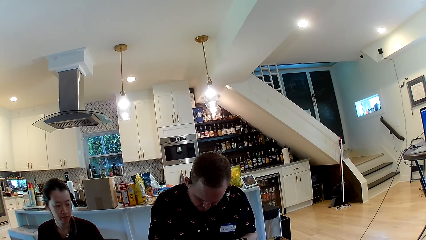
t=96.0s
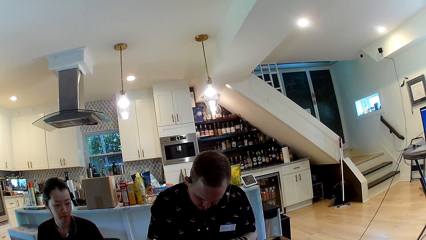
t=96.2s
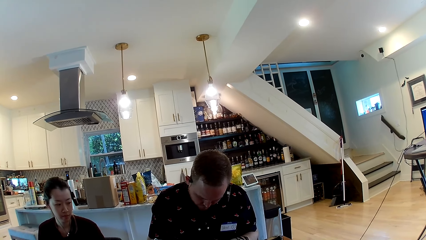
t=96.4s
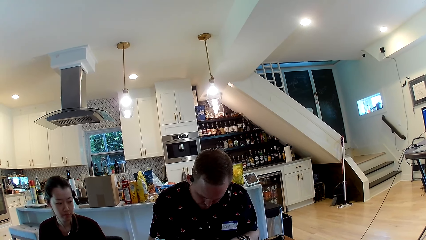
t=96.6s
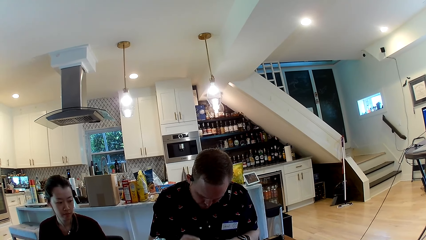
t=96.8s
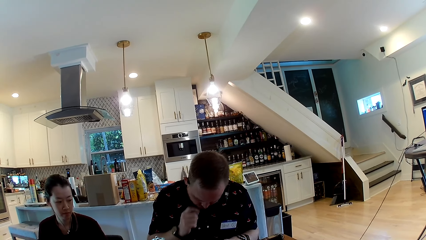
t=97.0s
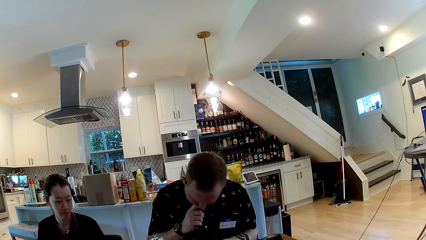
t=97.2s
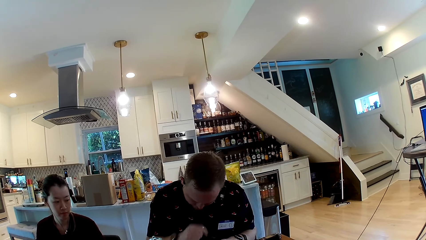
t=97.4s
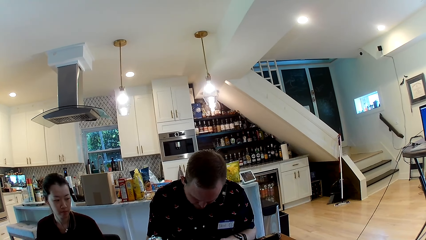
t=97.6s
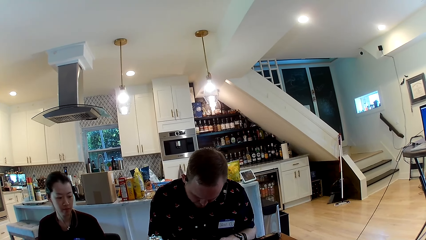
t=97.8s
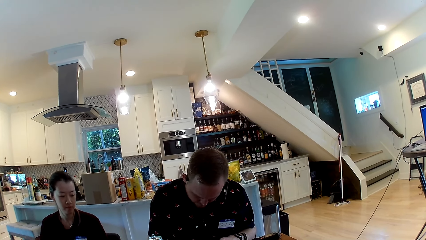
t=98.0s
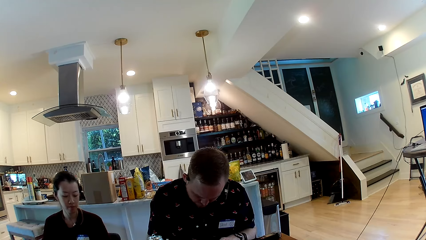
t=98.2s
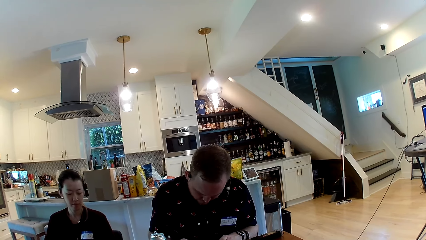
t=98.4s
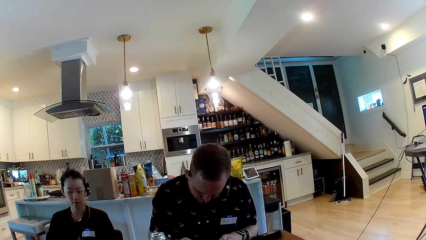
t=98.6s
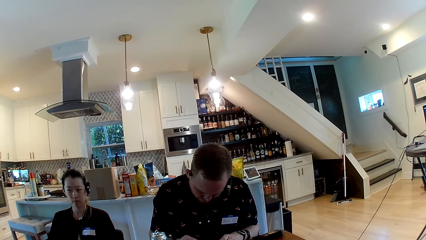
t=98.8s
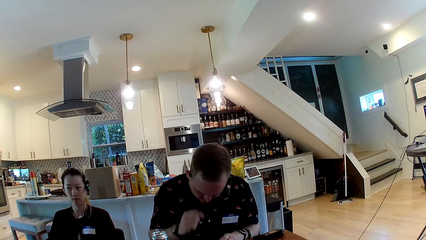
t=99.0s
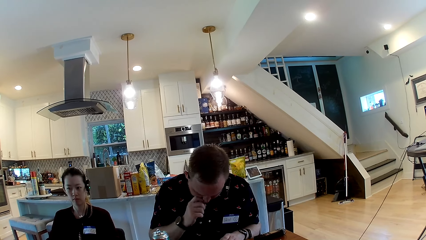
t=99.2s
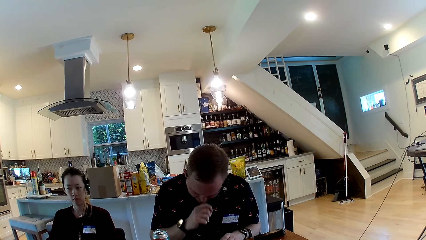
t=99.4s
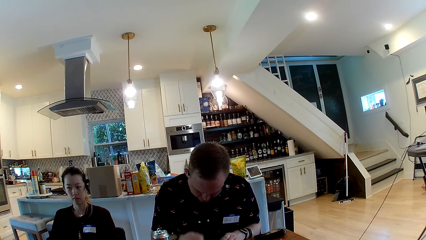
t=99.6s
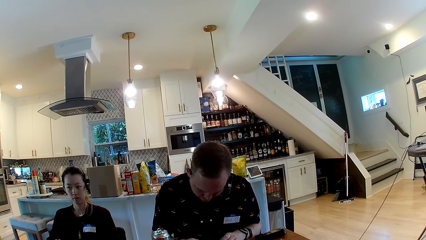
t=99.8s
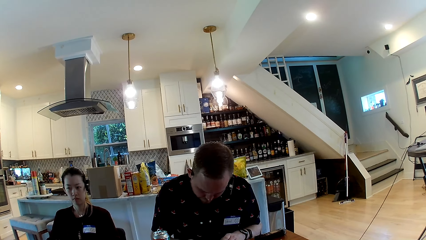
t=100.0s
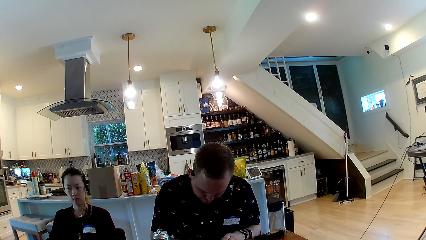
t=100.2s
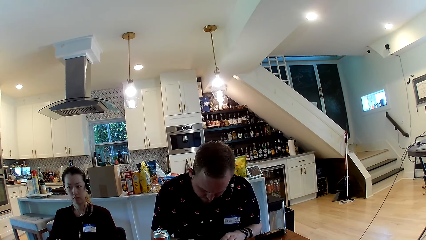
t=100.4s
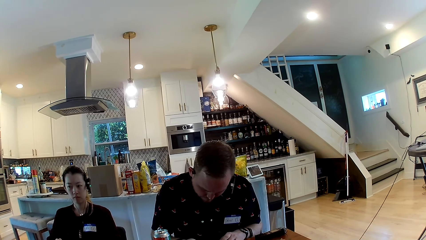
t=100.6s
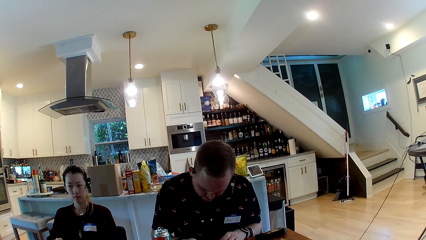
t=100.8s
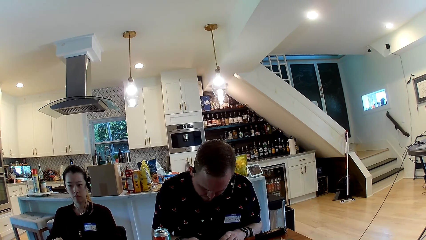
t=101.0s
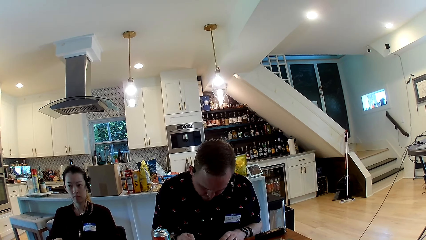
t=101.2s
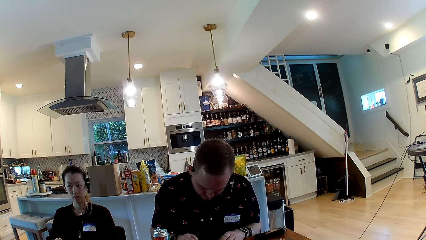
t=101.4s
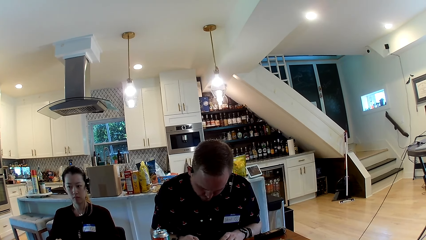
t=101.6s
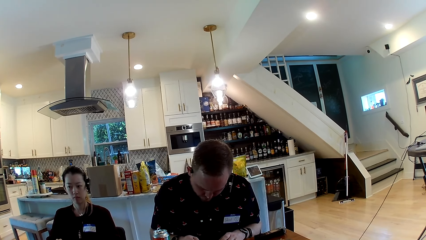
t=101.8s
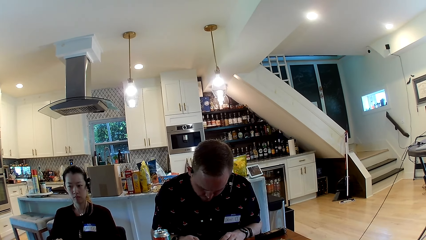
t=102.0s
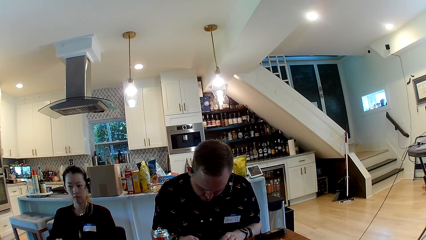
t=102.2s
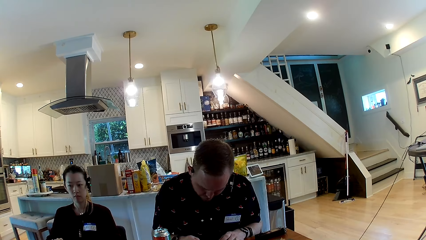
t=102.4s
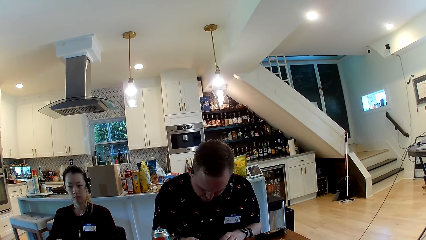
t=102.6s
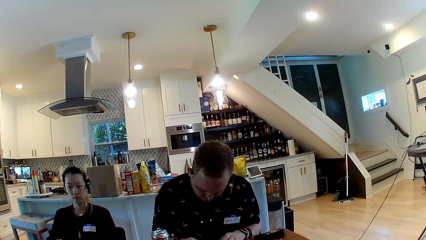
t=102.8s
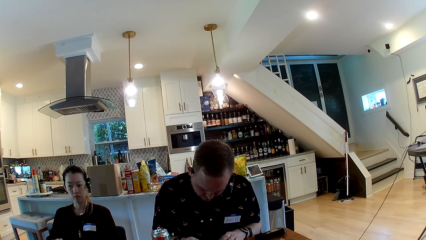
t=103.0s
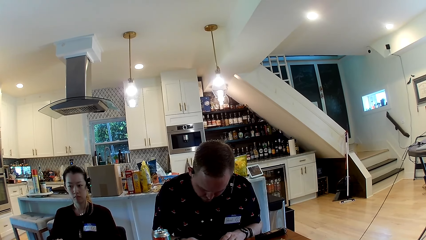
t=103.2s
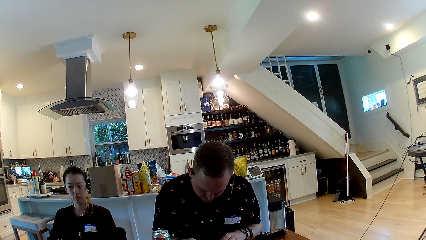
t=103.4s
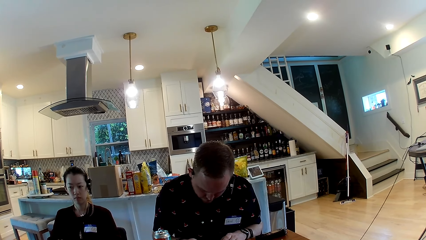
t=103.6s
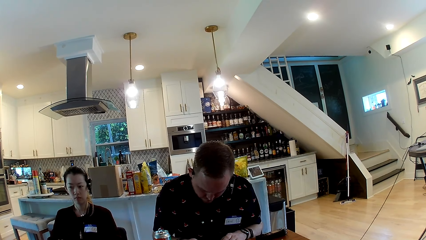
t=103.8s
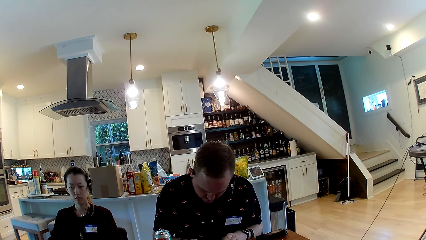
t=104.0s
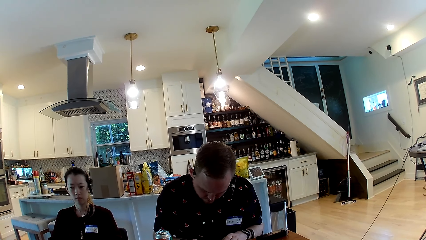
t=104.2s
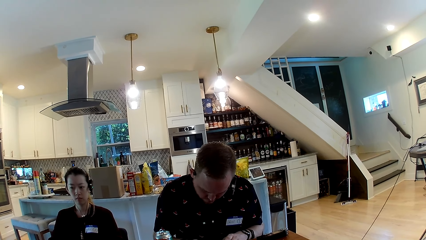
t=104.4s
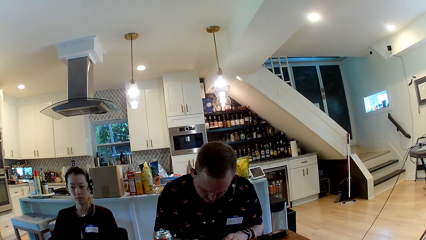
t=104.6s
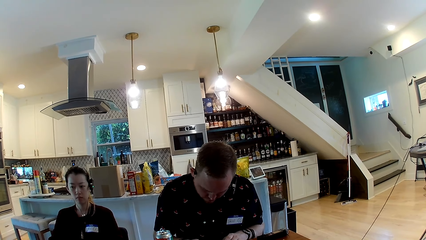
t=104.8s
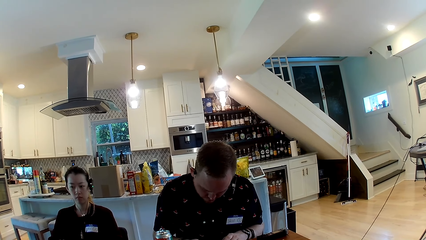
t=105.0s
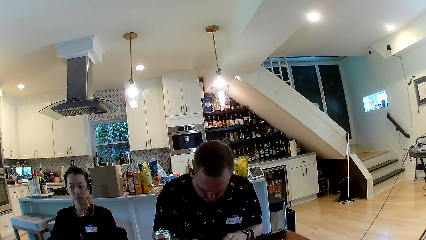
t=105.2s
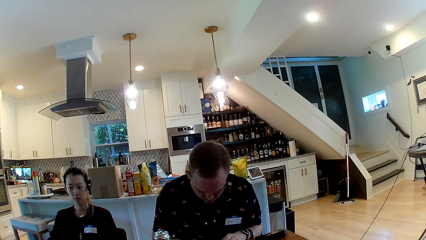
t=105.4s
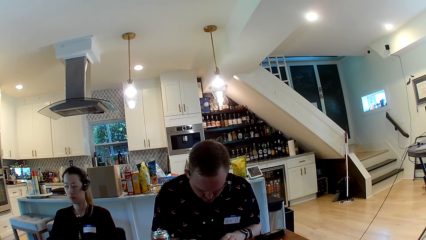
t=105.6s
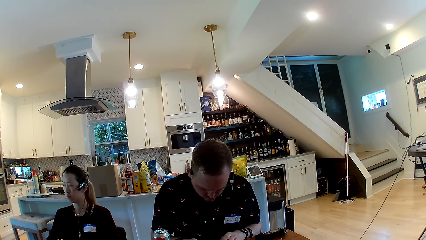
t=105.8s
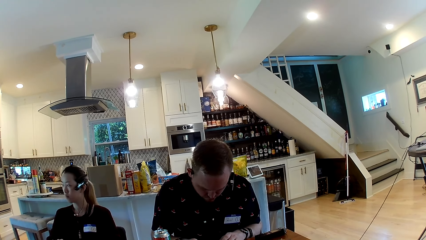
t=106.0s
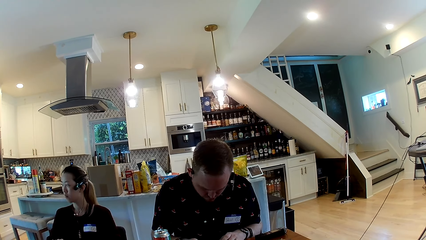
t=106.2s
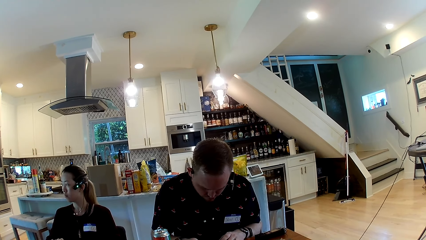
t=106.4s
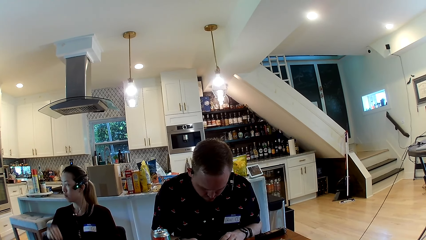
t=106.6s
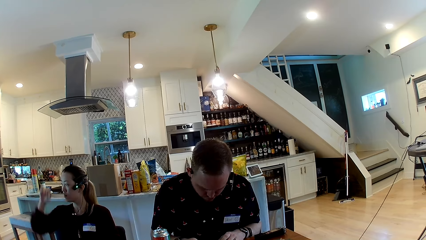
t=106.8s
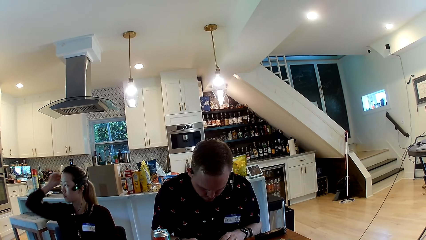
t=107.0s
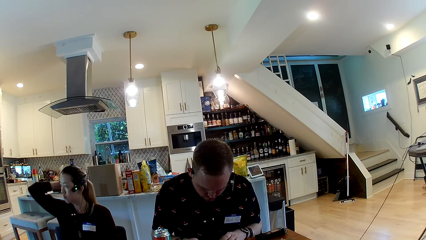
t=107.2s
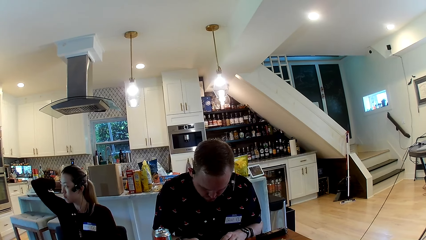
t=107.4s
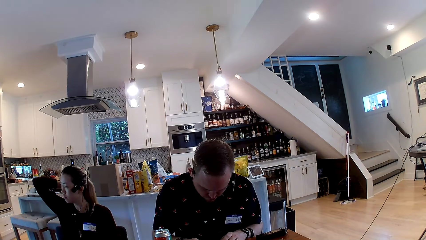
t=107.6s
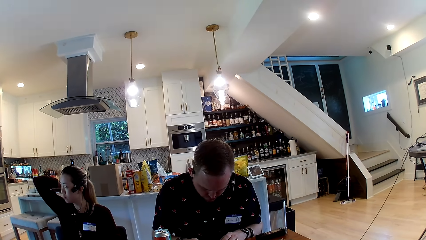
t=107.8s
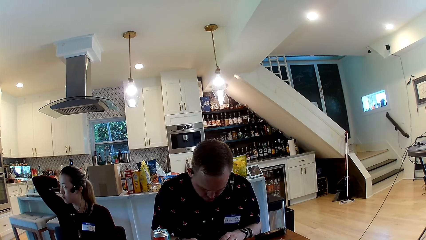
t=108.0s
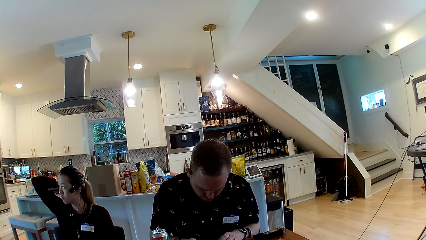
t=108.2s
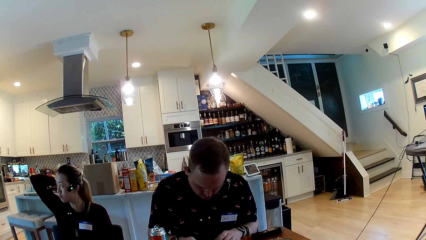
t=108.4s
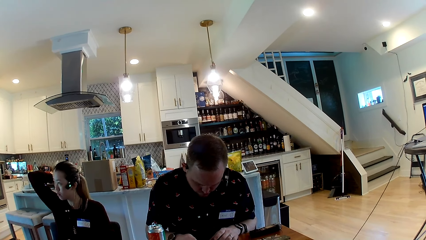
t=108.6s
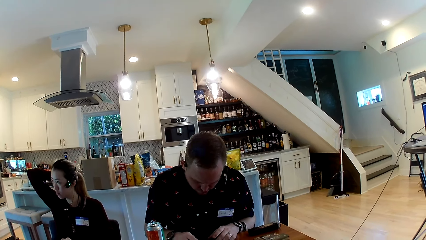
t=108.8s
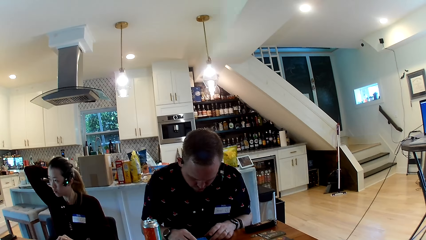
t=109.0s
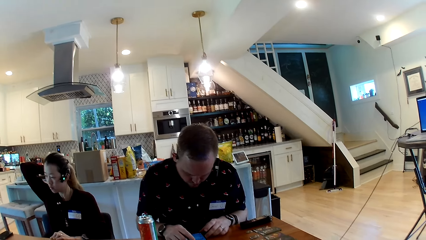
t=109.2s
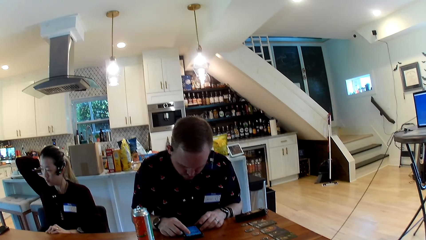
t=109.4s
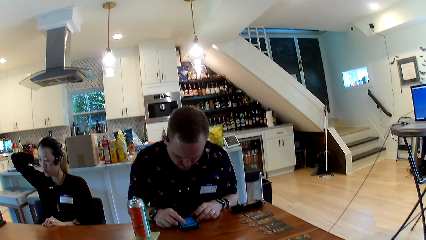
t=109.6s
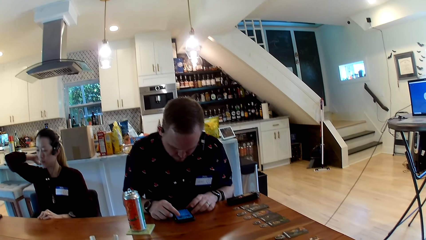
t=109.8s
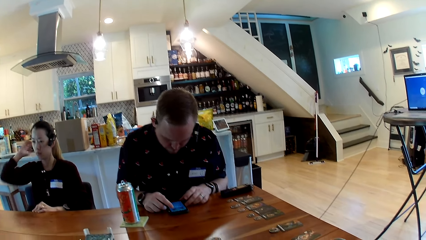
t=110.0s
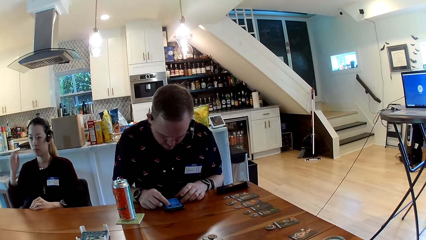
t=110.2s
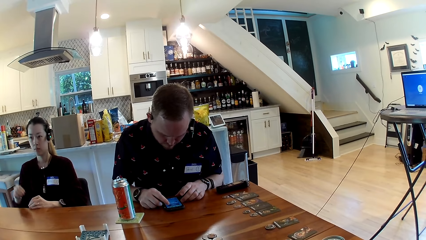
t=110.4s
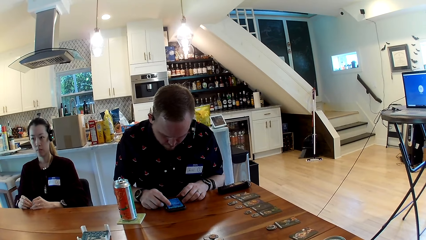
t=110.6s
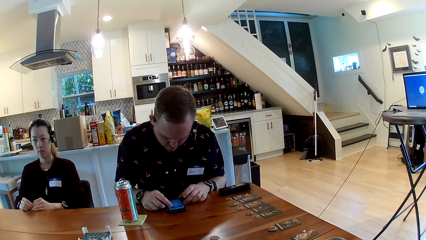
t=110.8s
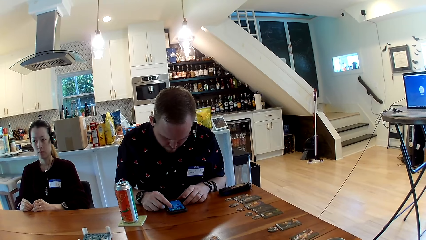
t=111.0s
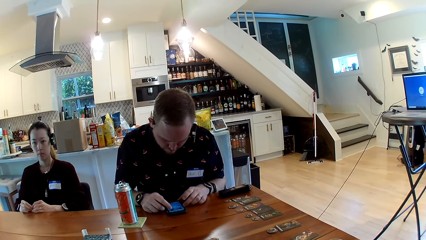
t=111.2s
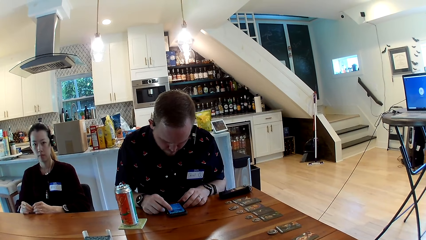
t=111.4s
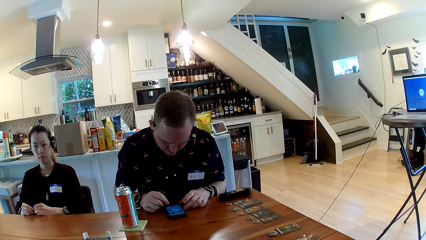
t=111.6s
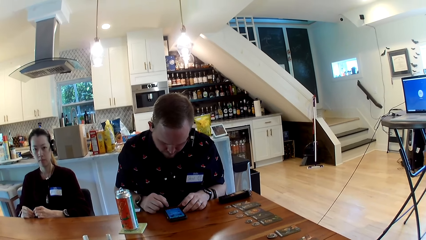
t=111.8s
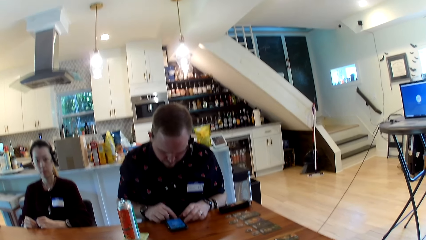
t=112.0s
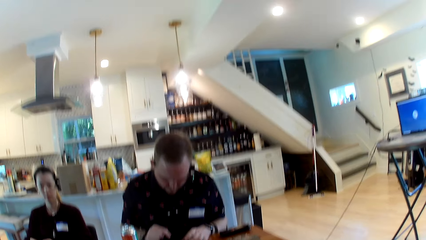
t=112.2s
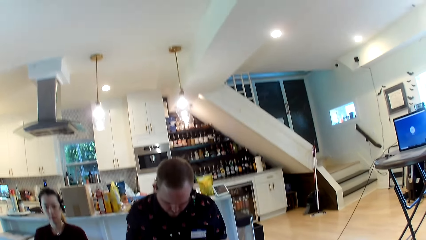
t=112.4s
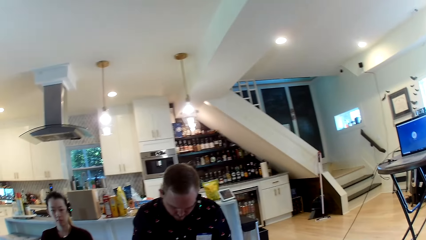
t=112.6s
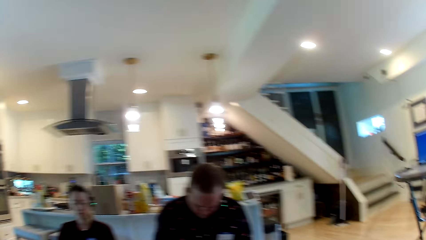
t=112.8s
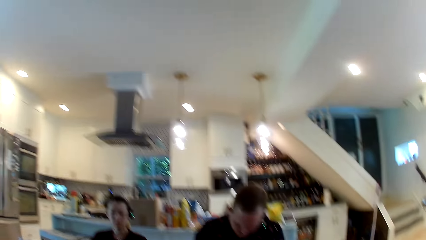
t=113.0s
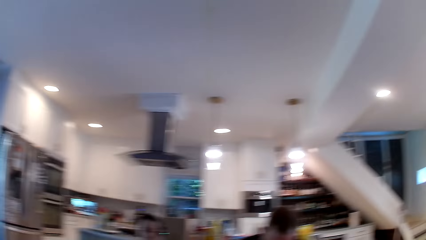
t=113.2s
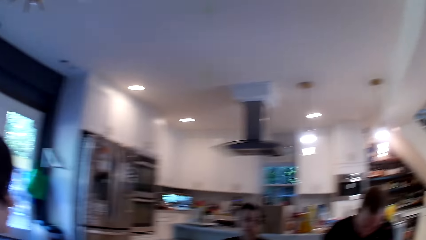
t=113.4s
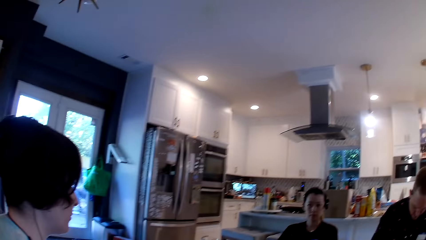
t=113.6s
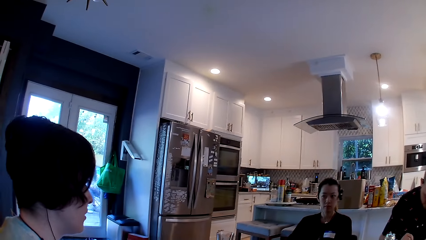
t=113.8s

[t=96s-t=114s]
The camera wearer looks at a man. The man itches the nose. The man touches his face with his right hand. A woman moves back. The man itches the nose. The man touches his face with his right hand. The camera wearer looks at the man. The man moves his head side by side. The woman looks aside. The woman touches the head. The woman runs her right hand through her ponytail. The man operates a phone. The camera wearer turns aside.
